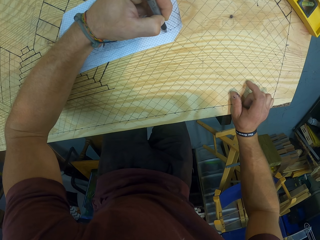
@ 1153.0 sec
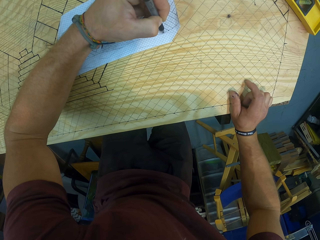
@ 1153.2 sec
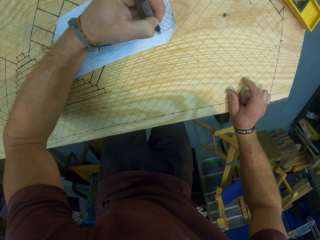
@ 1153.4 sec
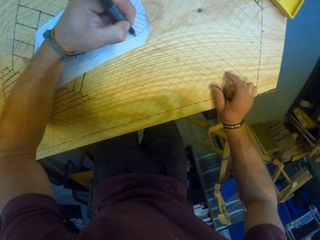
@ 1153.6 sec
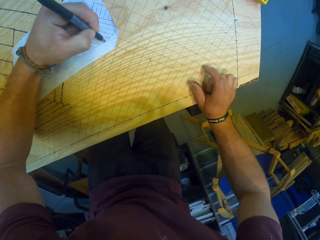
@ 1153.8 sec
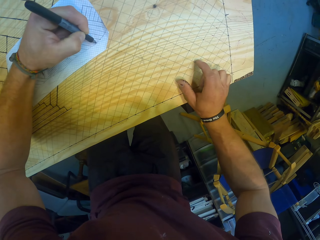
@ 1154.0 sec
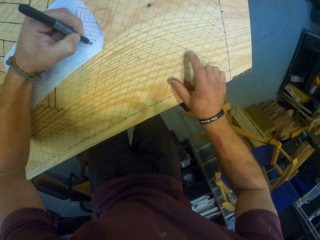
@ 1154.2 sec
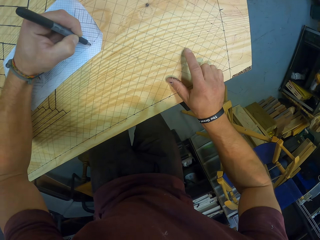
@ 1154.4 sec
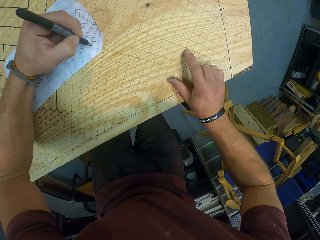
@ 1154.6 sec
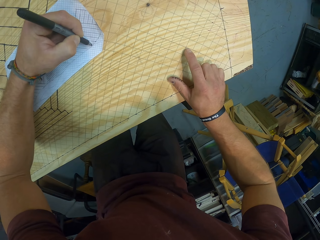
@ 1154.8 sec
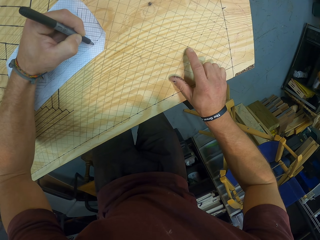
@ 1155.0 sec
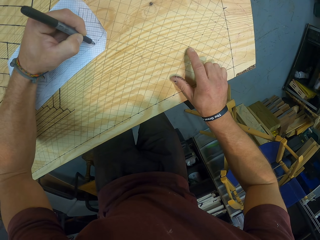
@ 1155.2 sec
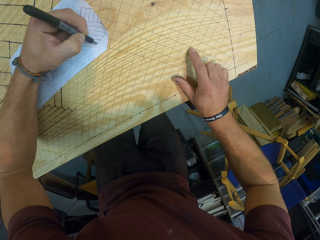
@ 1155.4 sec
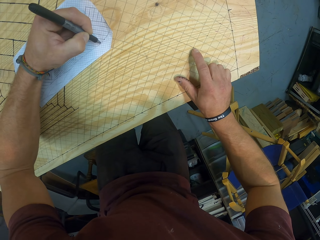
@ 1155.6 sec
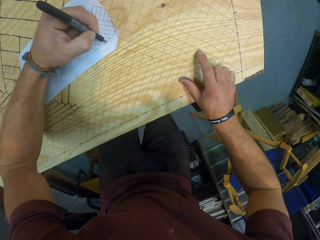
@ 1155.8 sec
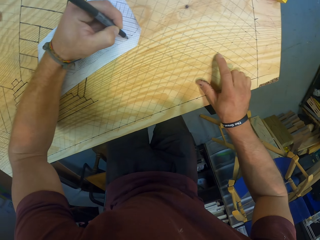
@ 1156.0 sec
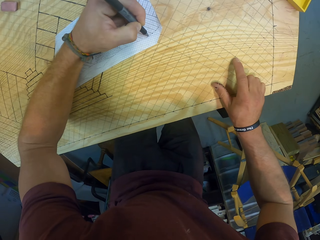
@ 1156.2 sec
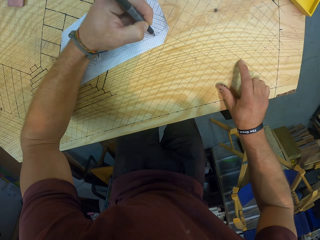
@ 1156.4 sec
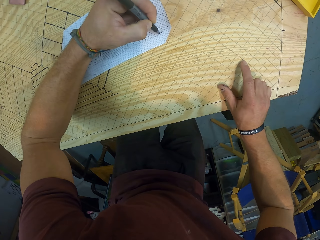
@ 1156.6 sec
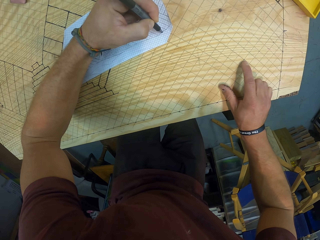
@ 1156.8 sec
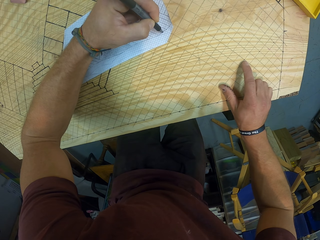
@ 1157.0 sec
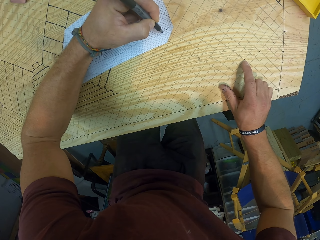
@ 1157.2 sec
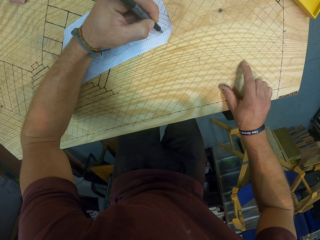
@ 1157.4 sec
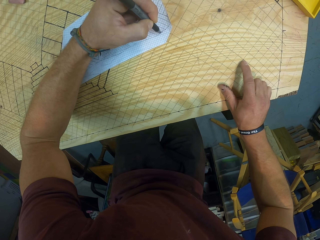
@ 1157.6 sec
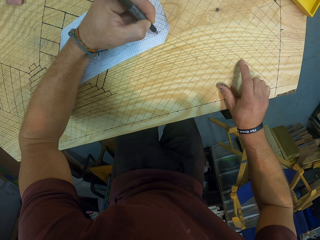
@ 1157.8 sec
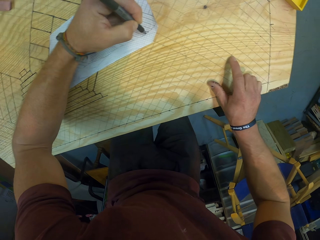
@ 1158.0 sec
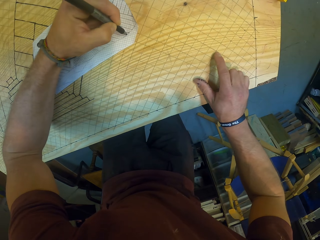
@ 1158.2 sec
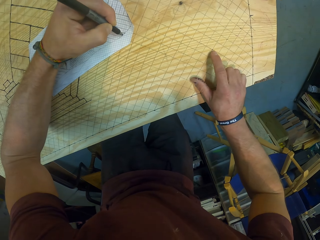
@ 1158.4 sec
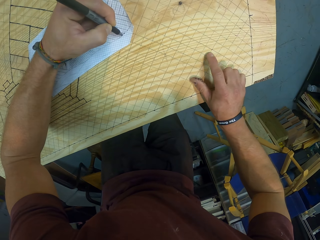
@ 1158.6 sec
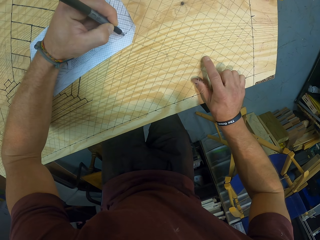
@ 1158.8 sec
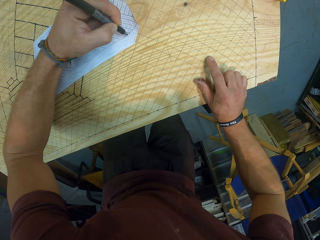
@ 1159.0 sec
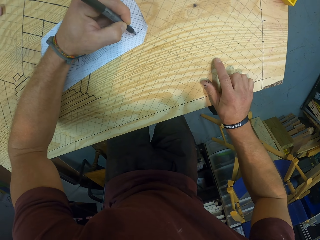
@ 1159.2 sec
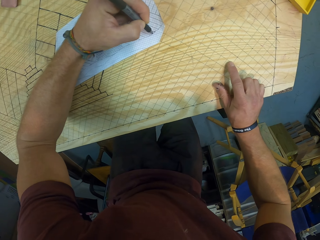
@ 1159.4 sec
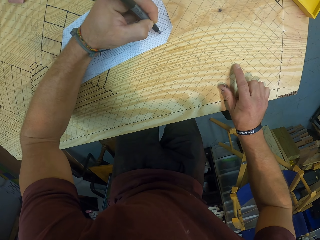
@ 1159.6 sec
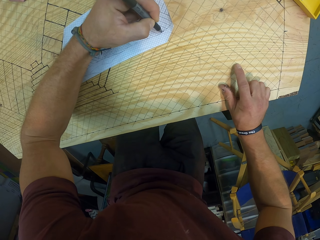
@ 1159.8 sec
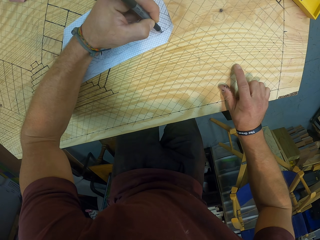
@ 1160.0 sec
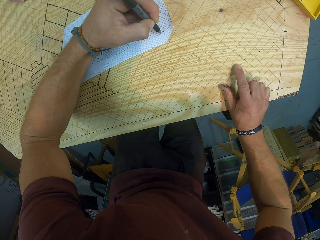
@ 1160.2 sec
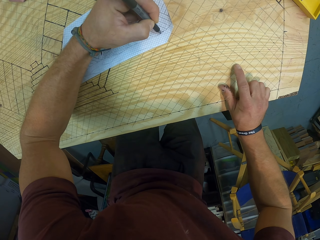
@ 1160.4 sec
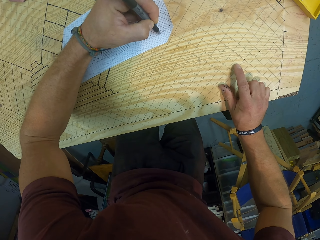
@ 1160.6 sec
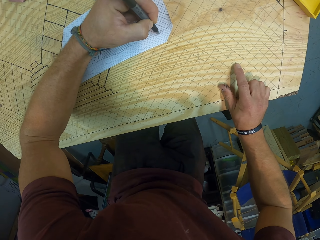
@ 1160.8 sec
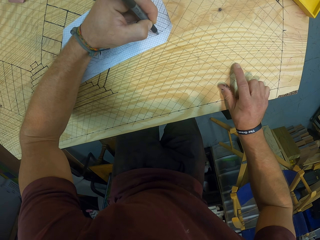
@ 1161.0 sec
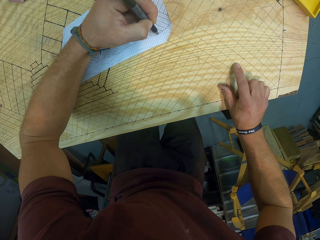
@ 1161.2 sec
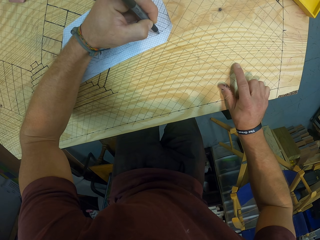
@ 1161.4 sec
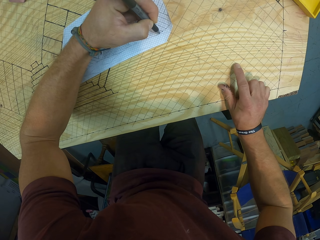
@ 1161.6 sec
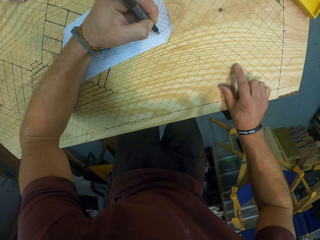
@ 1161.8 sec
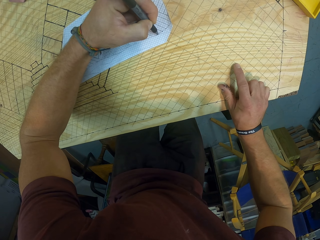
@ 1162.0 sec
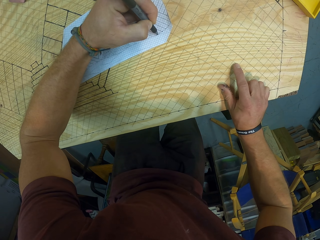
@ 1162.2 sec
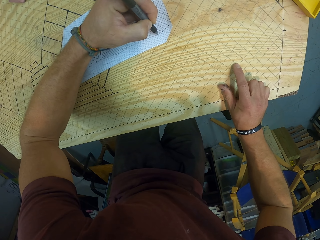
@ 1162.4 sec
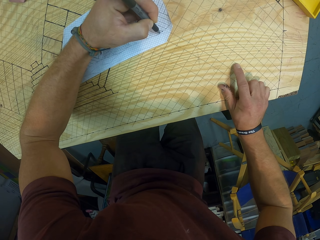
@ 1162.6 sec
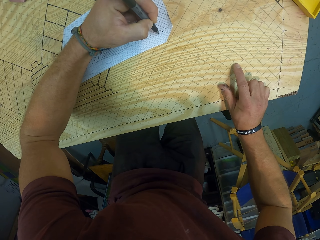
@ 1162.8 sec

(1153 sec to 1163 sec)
The camera wearer taps the drafting board with his right hand. He makes a mark on the paper on the drafting board with the pen in his left hand.

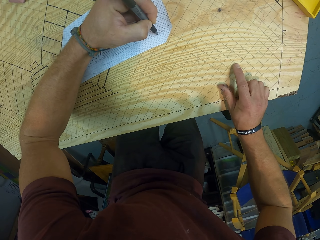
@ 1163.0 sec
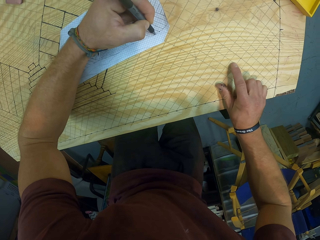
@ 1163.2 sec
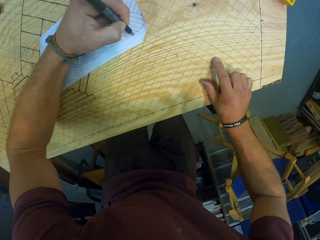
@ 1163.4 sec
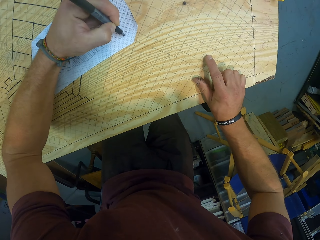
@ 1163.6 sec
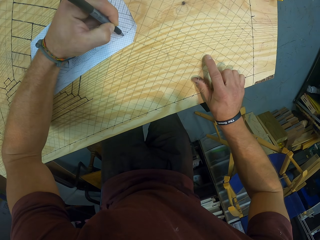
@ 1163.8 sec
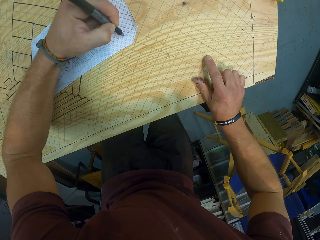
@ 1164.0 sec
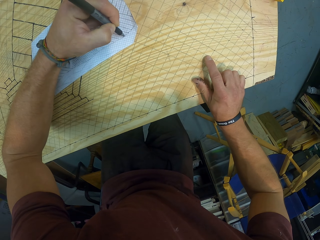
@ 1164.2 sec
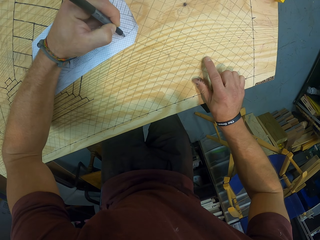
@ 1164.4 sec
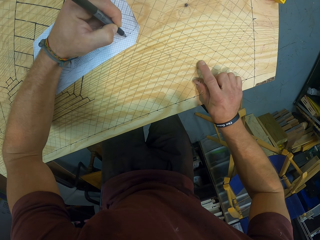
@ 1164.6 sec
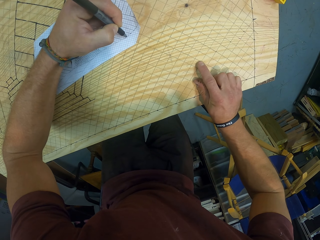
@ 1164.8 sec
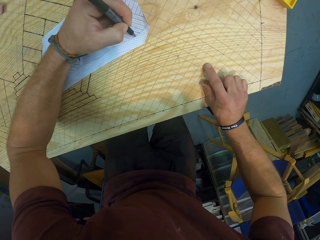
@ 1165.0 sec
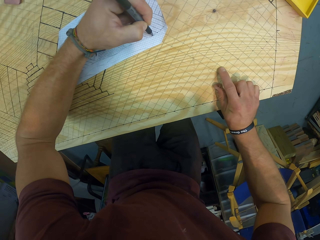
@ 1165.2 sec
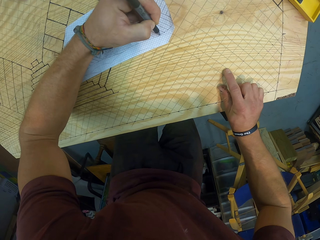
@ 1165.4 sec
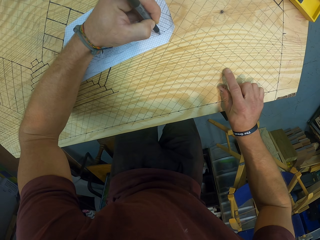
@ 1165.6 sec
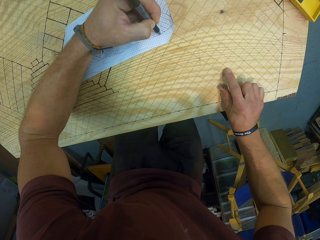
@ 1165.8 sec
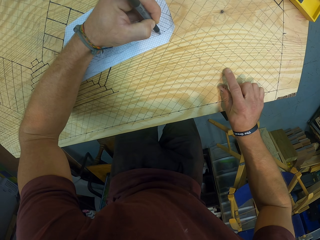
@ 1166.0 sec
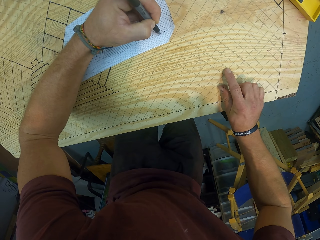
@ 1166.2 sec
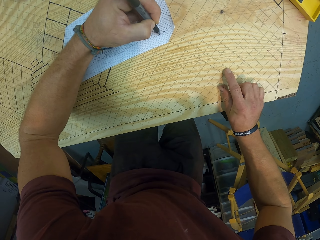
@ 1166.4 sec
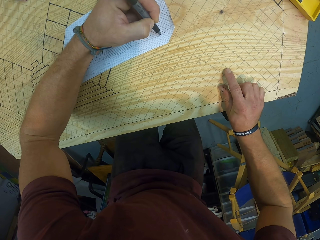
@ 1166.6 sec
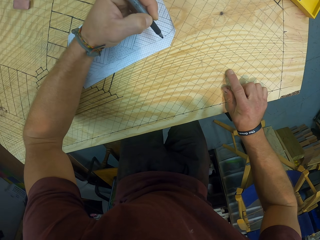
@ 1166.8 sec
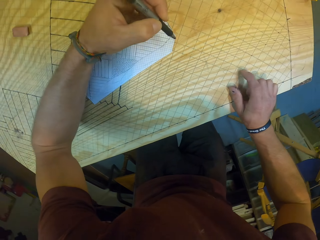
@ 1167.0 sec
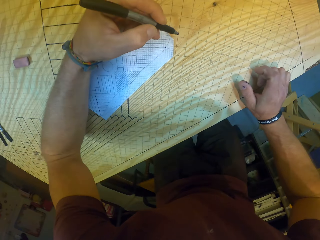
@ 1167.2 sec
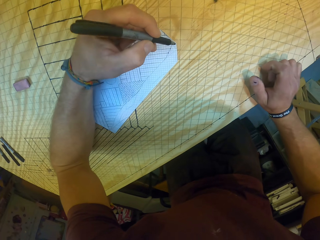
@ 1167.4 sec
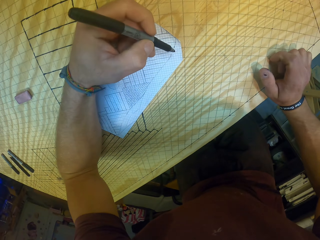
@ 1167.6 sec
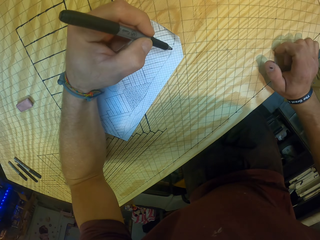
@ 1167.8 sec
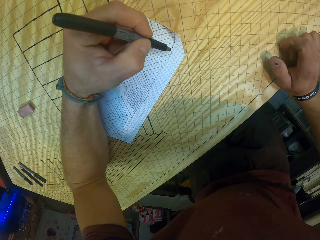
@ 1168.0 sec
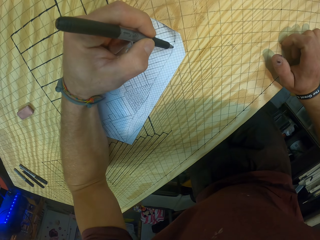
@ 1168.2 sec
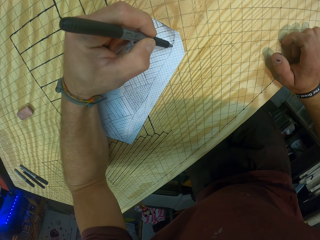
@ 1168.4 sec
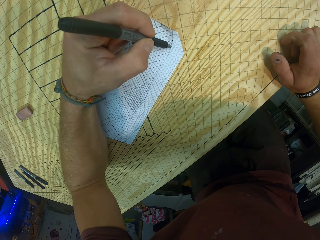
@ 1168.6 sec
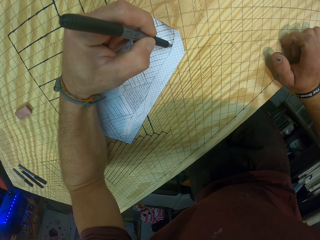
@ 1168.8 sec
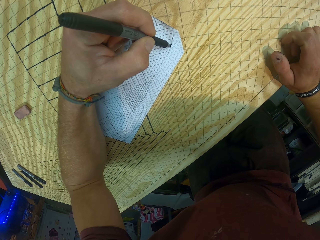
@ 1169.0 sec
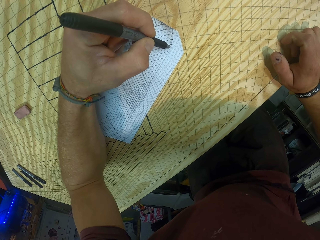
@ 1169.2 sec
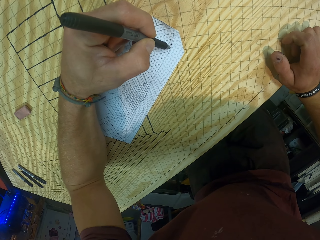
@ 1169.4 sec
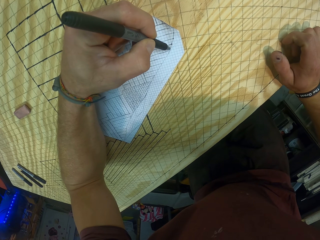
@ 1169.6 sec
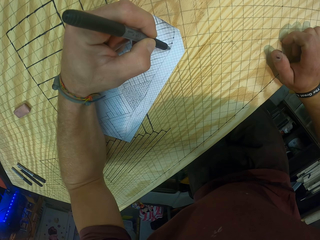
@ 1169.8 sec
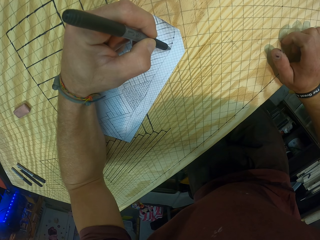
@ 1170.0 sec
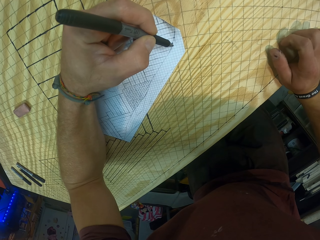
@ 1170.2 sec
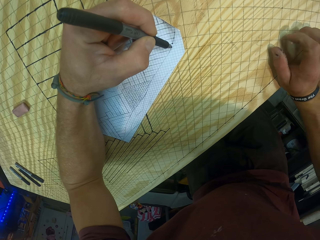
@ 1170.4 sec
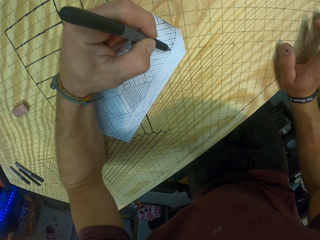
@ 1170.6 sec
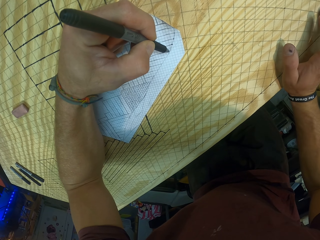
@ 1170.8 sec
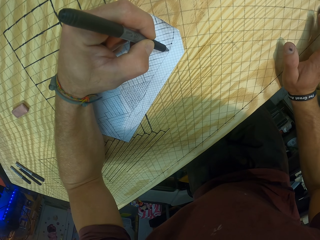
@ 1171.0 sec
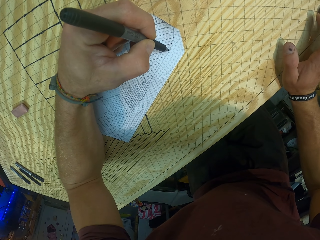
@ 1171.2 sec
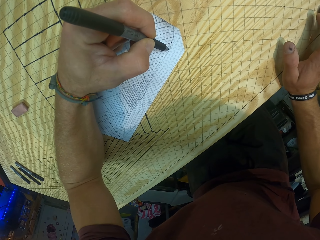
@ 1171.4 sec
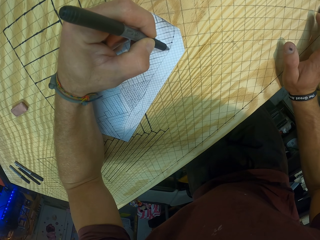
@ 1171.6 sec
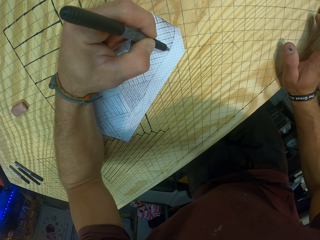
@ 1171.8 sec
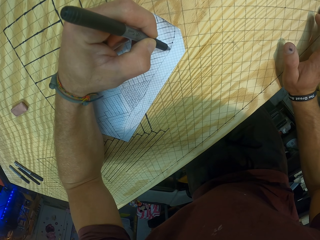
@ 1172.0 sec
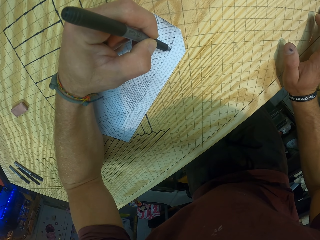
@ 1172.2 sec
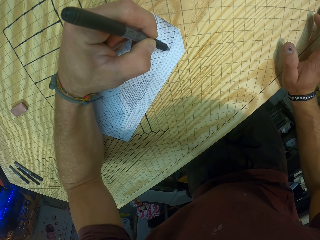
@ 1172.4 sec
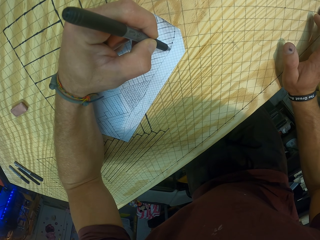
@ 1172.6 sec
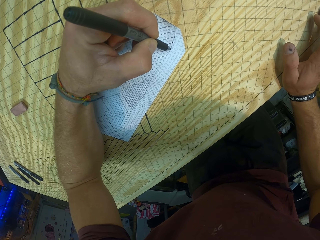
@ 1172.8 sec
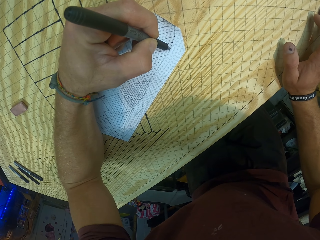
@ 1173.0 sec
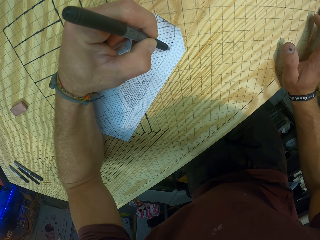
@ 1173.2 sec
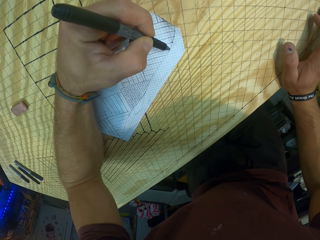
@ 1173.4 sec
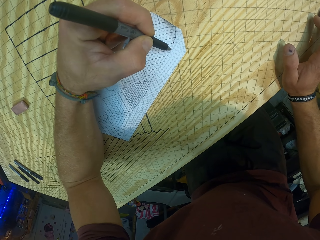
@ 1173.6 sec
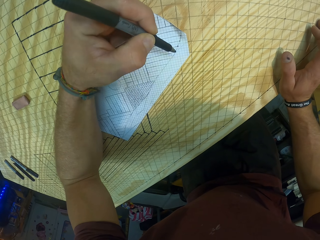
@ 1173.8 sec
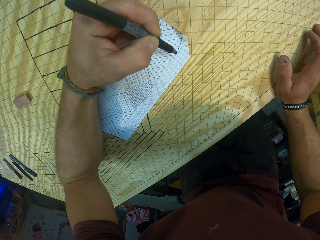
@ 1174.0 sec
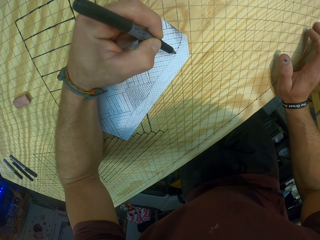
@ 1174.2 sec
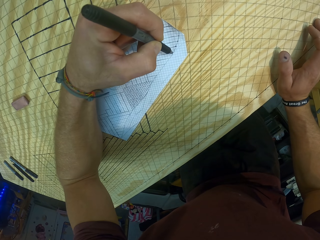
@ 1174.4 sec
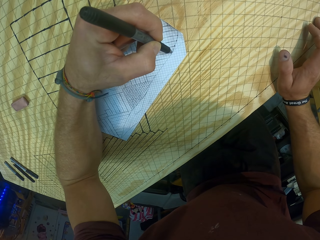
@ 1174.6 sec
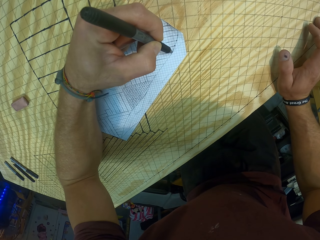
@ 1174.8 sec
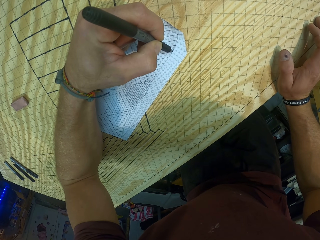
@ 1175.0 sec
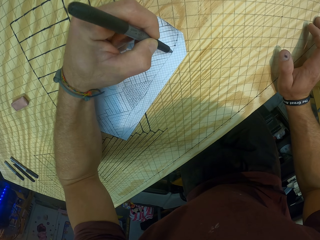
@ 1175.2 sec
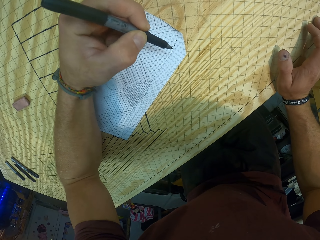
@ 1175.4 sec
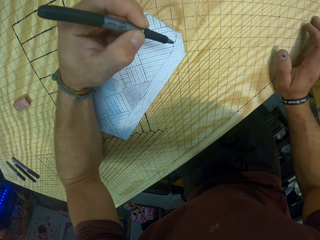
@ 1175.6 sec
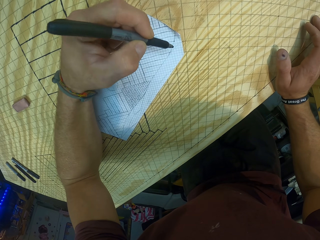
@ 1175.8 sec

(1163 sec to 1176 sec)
The camera wearer taps the drafting board with his right hand. He makes a mark on the paper on the drafting board with the pen in his left hand.
